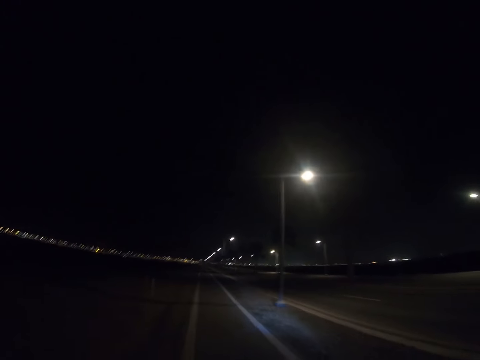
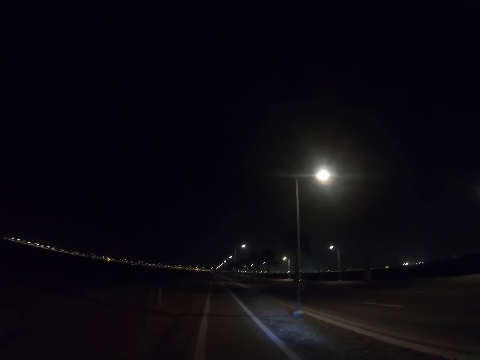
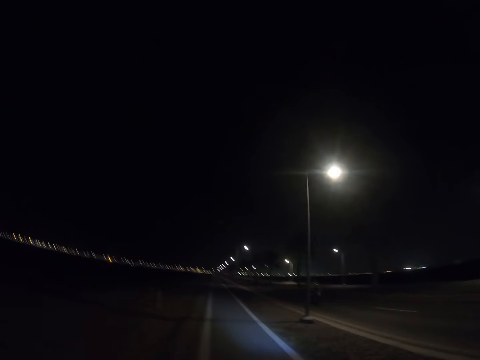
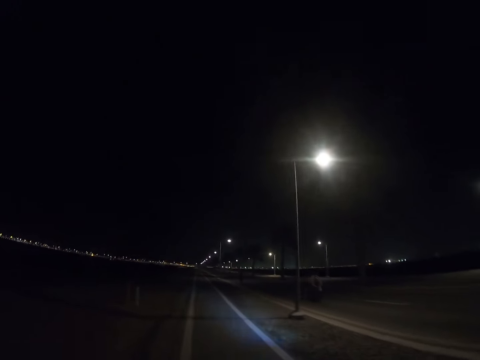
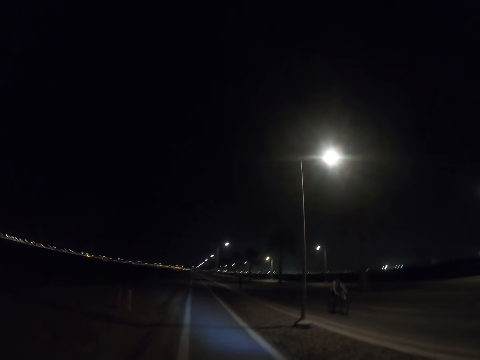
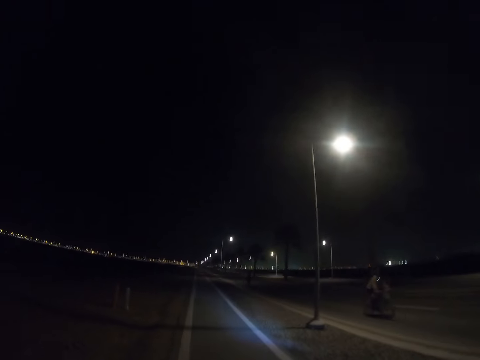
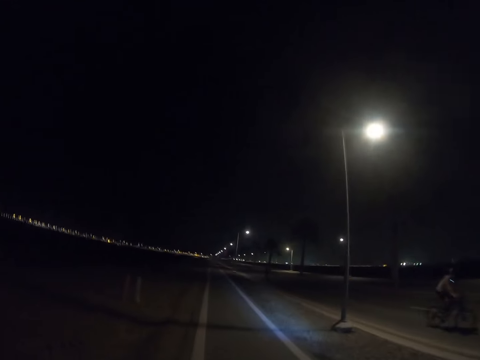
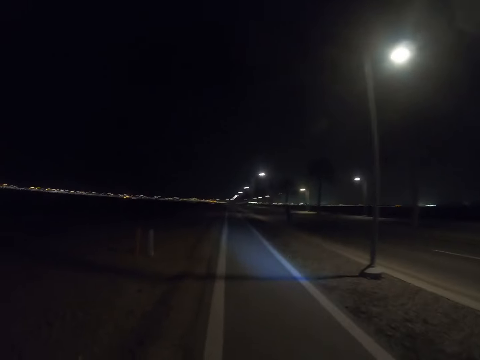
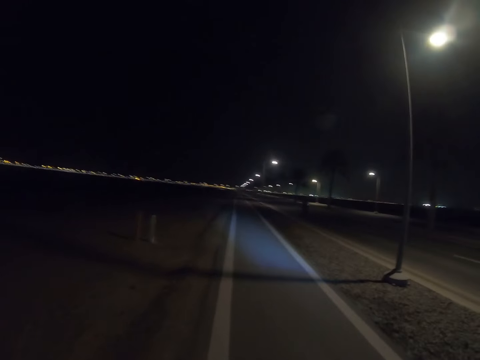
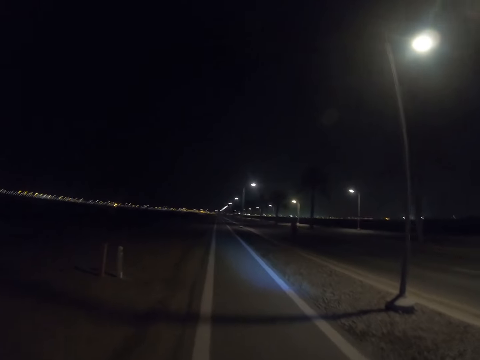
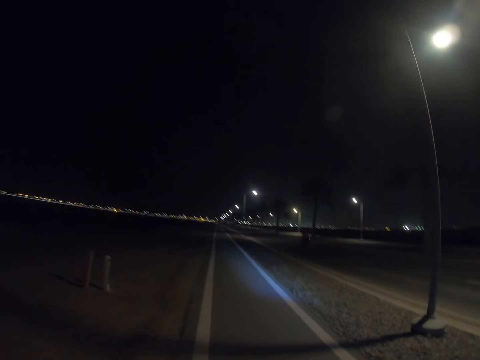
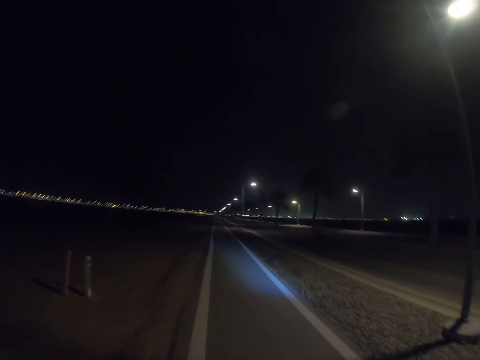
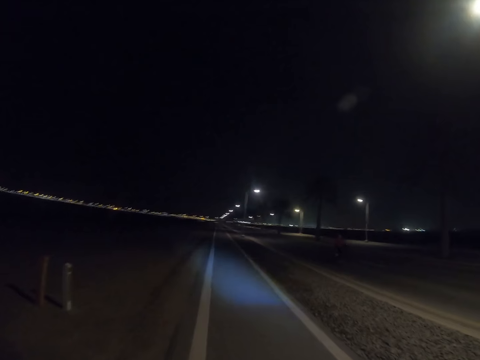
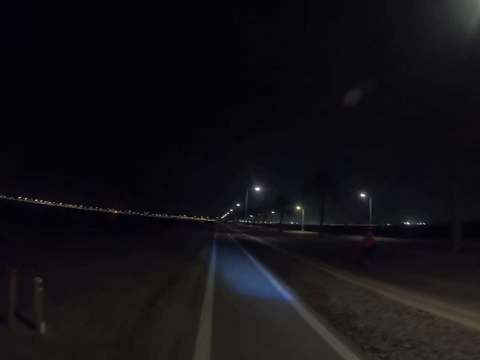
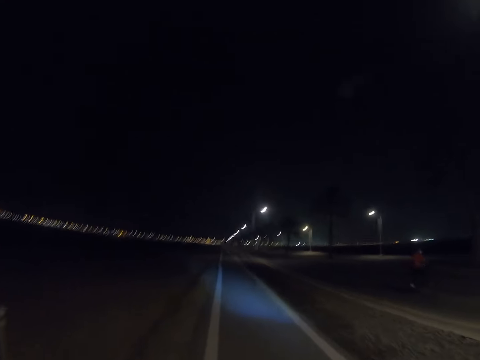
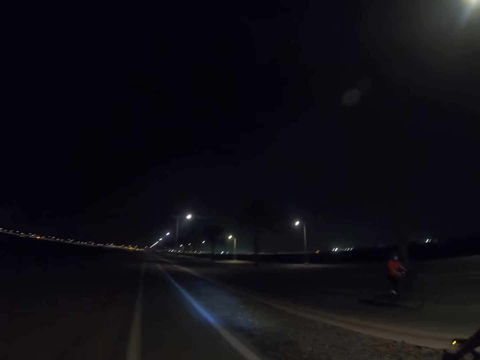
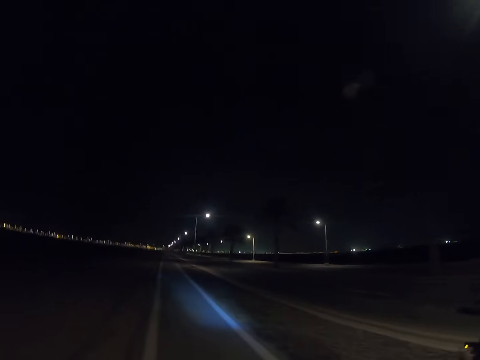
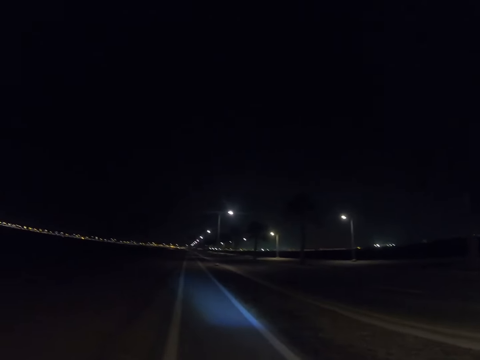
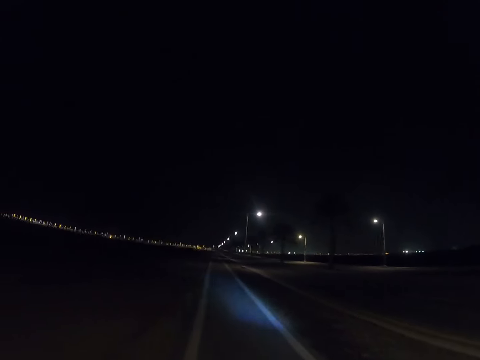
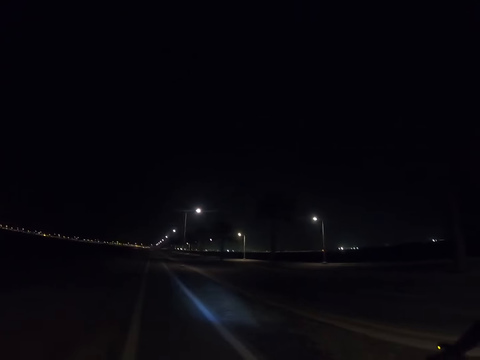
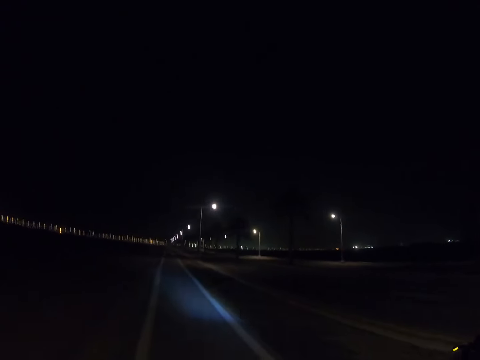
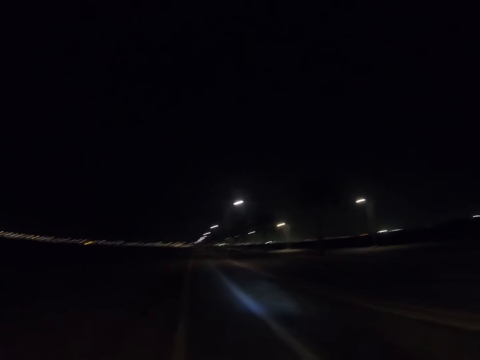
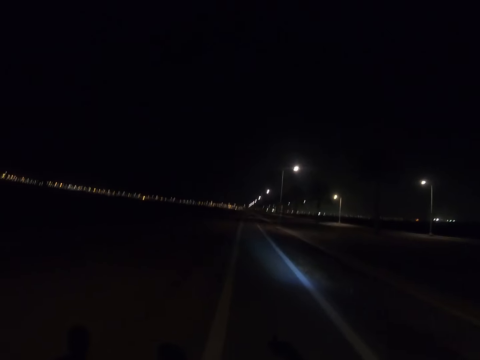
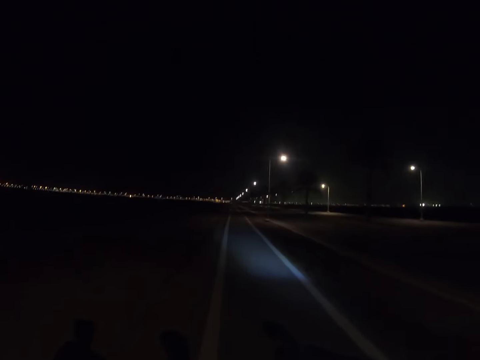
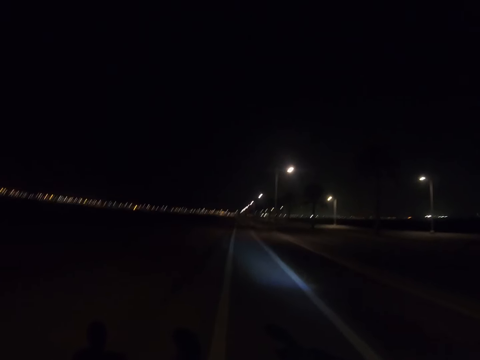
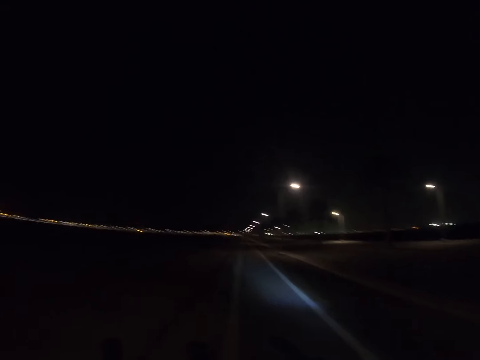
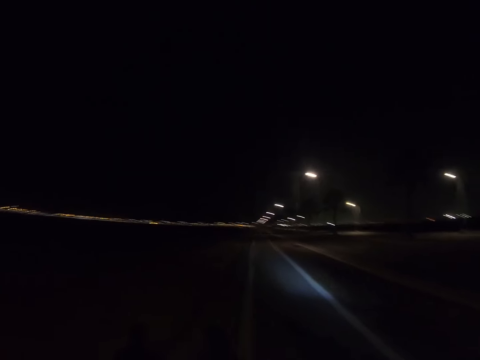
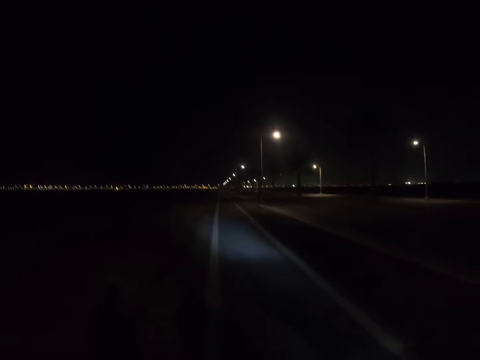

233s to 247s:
A person rides past another person and a third person. A fourth person rides towards the first person. The camera wearer walks along the road.

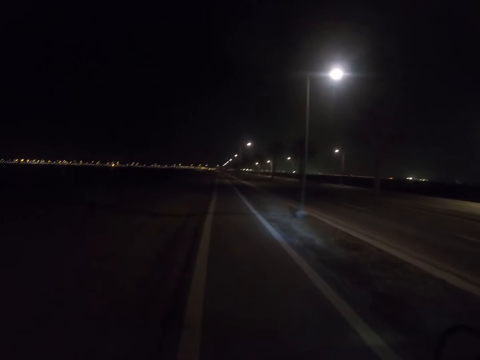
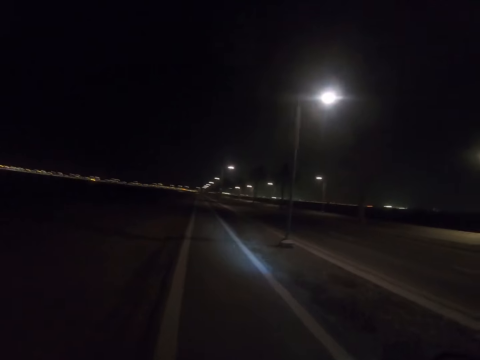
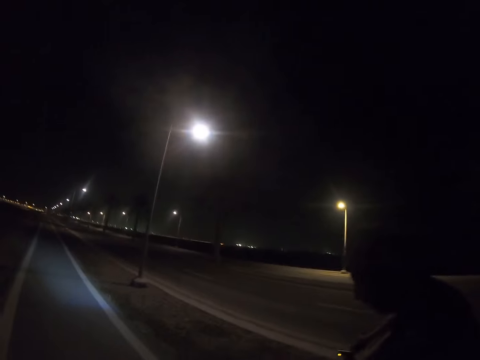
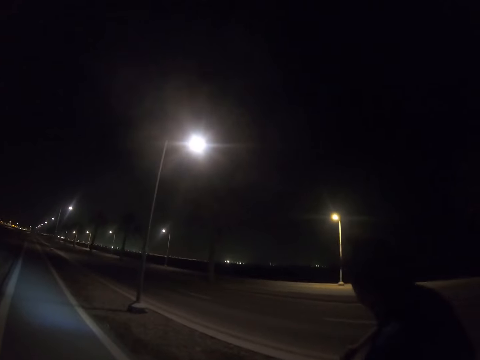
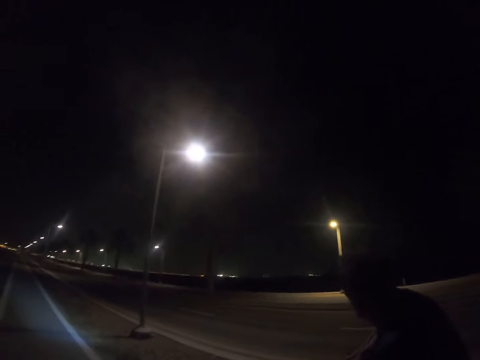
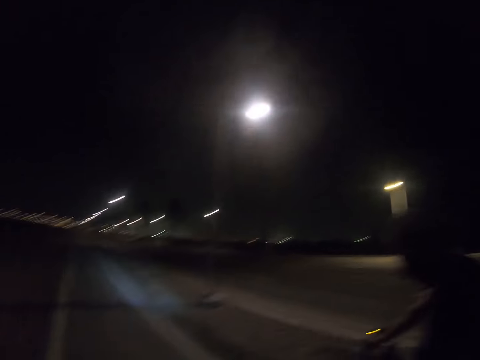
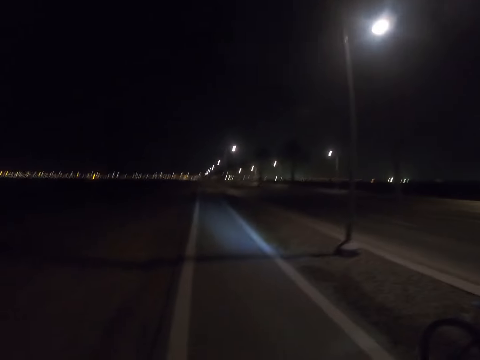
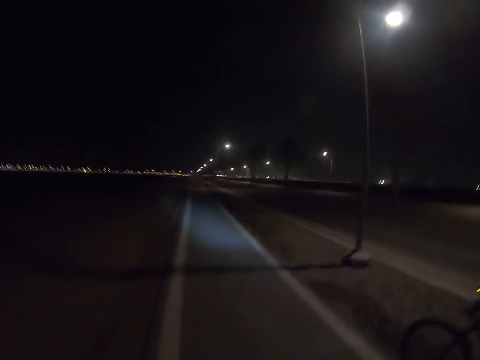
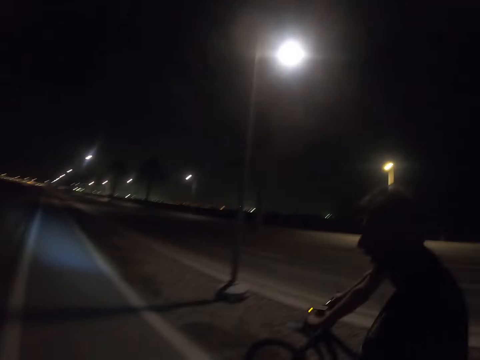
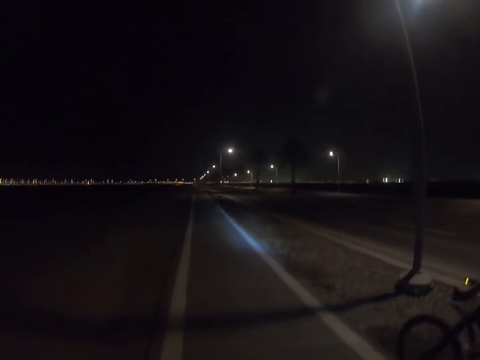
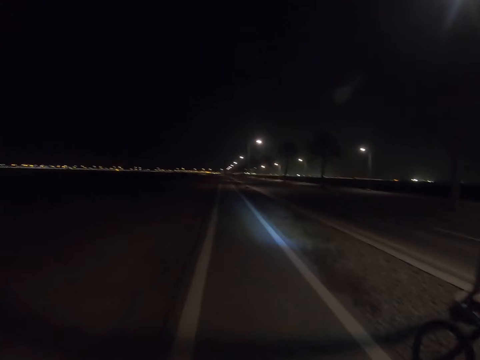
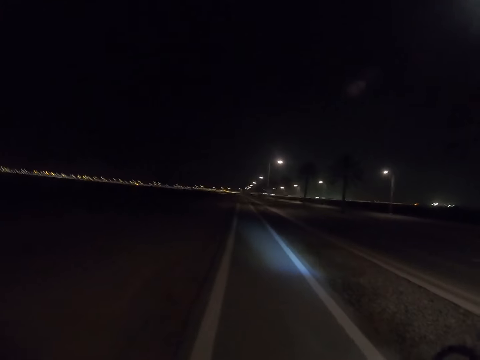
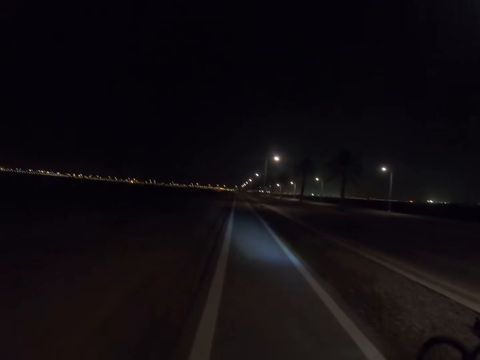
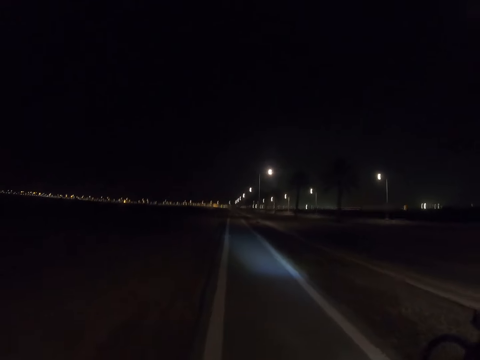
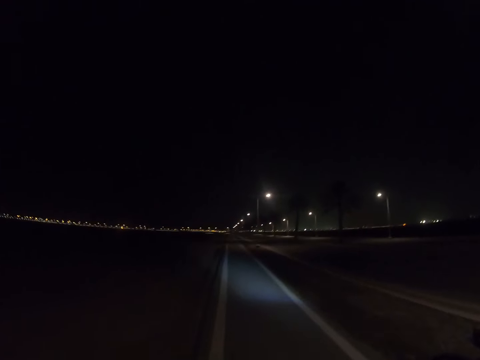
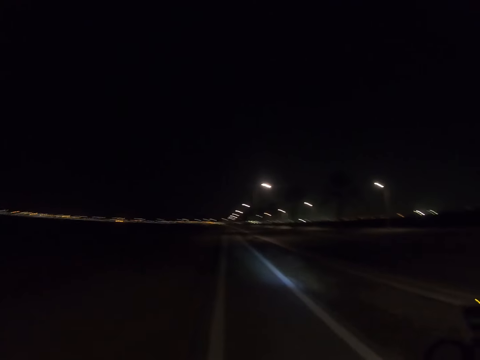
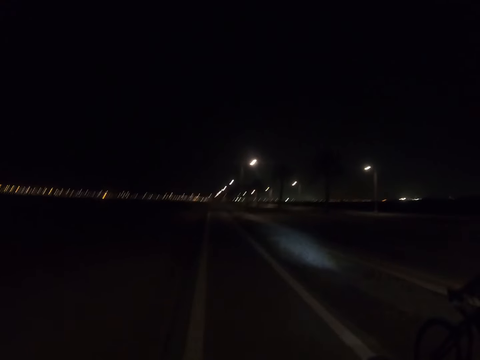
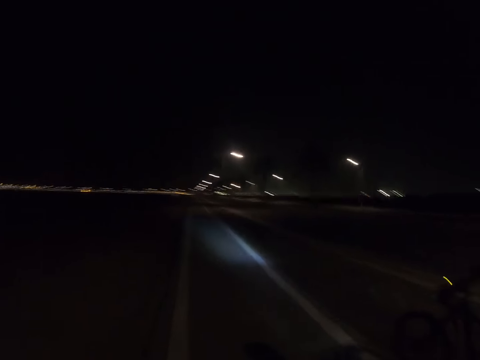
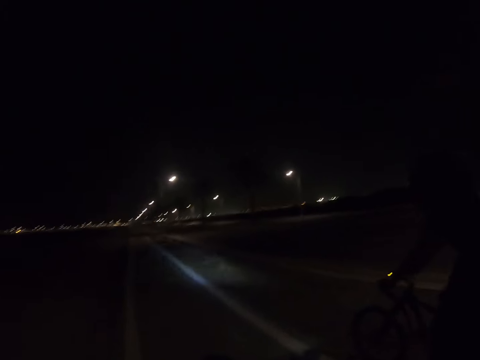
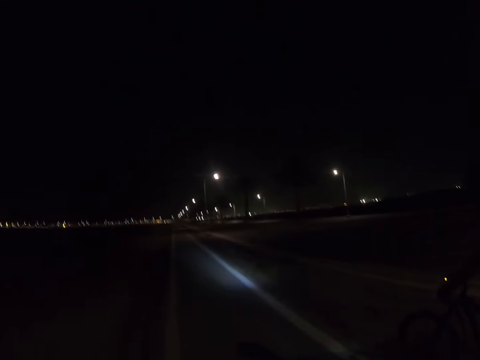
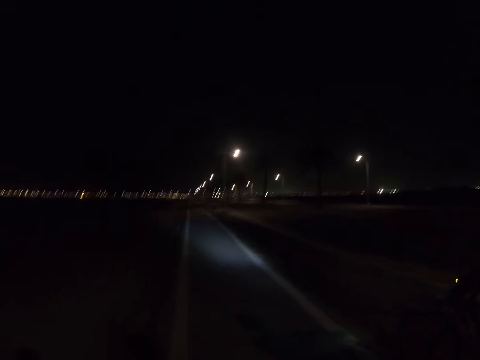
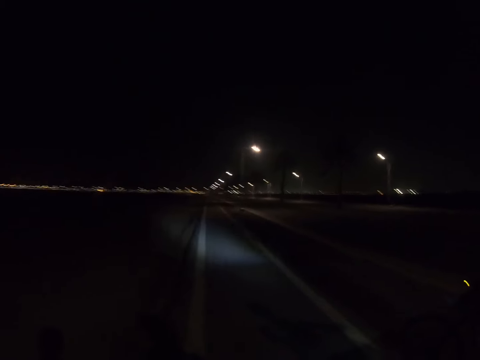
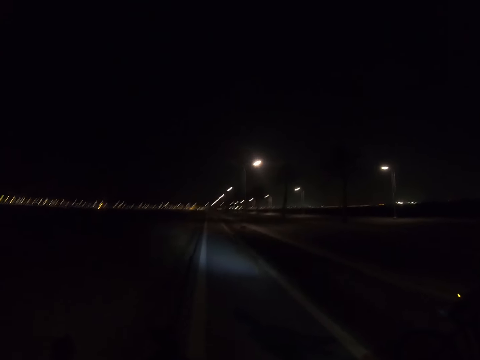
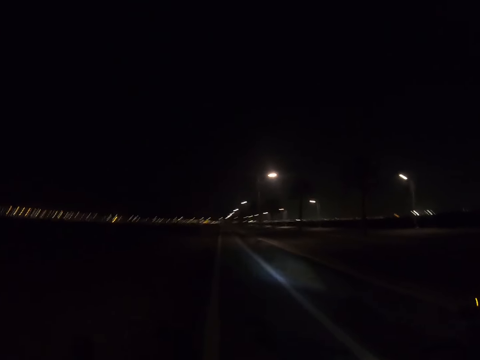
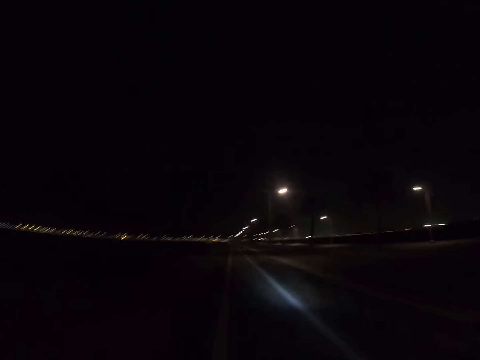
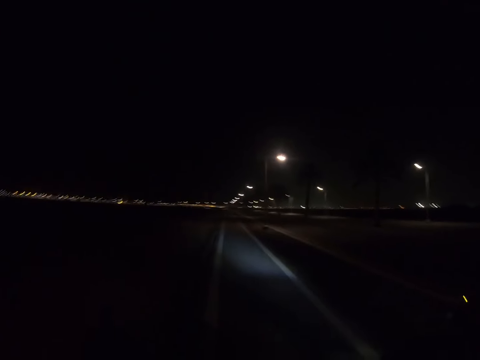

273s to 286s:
The camera wearer interacts with a man. They walk along the road.
